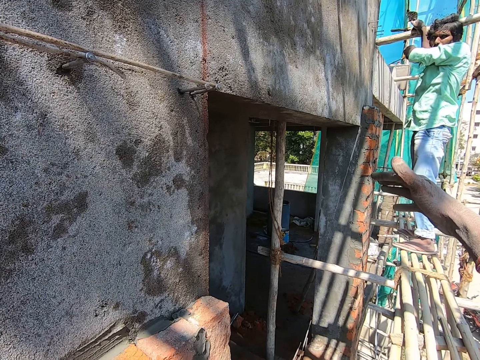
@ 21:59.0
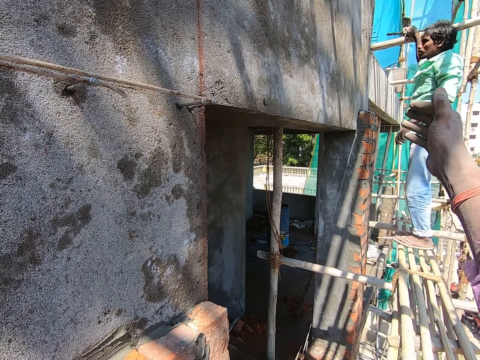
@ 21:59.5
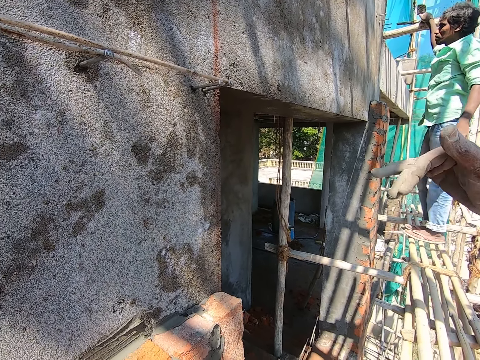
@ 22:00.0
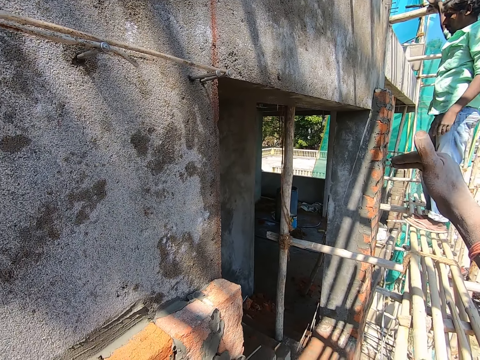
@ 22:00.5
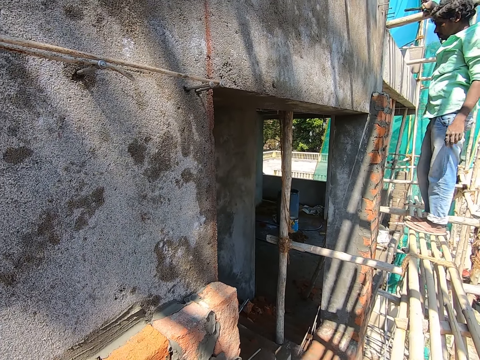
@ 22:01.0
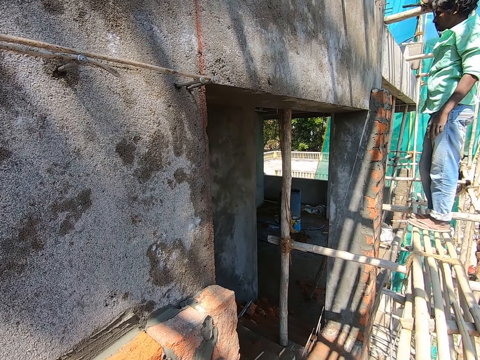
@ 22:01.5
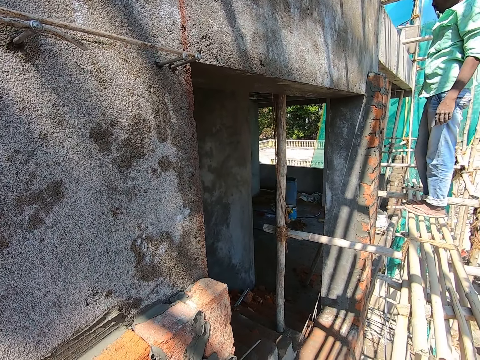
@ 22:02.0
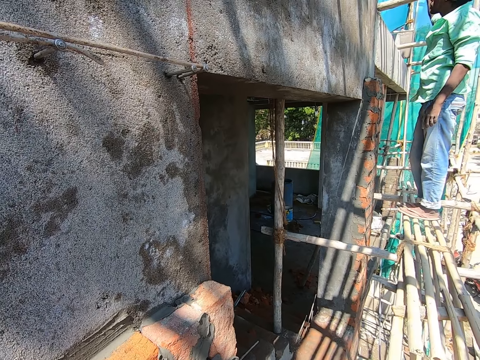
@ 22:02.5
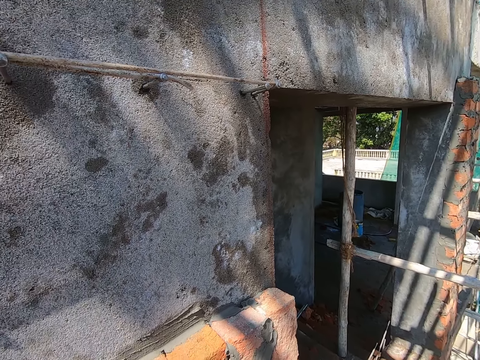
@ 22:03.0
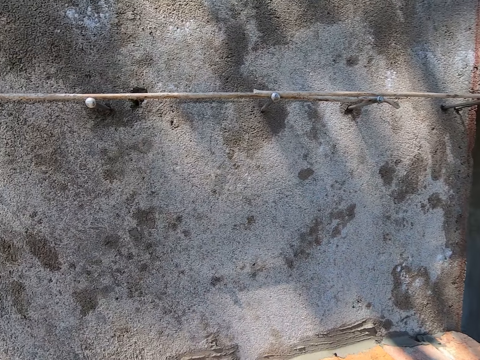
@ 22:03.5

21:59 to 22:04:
The camera wearer converses with a person.

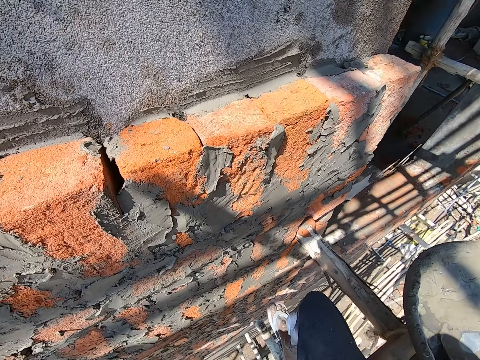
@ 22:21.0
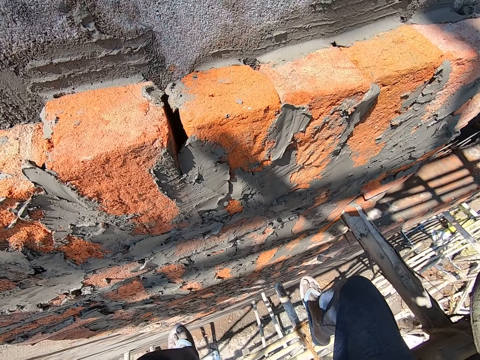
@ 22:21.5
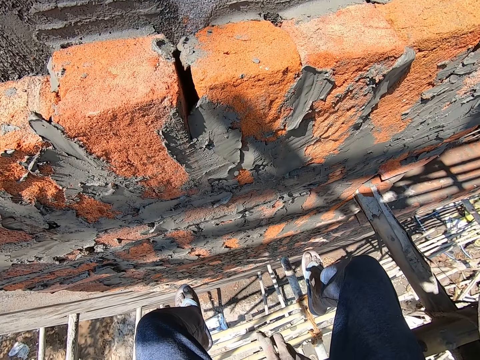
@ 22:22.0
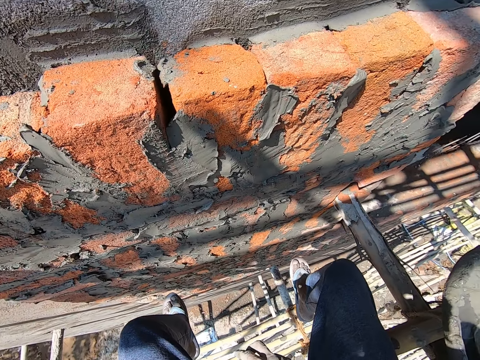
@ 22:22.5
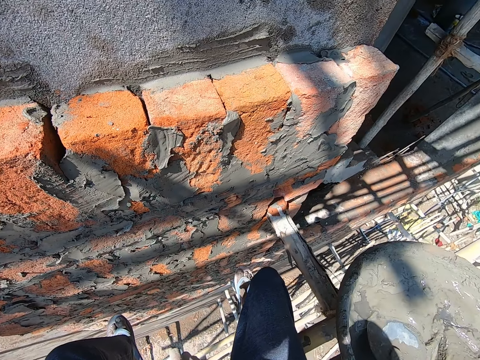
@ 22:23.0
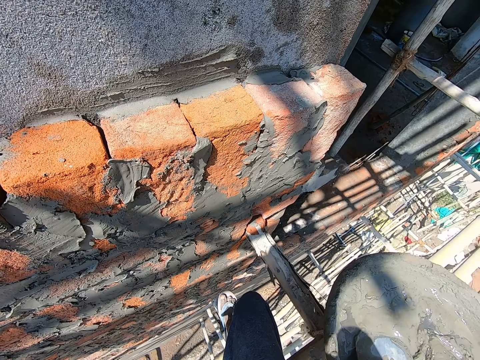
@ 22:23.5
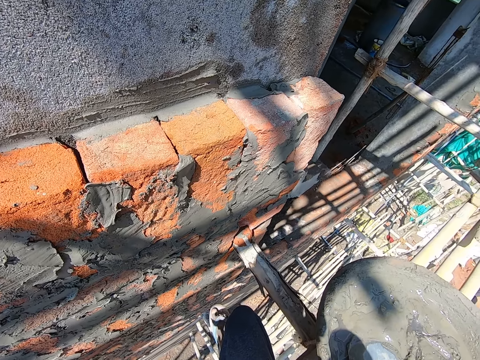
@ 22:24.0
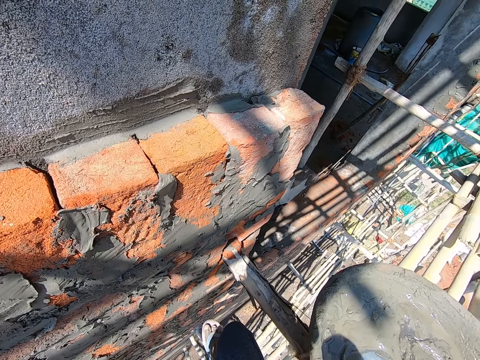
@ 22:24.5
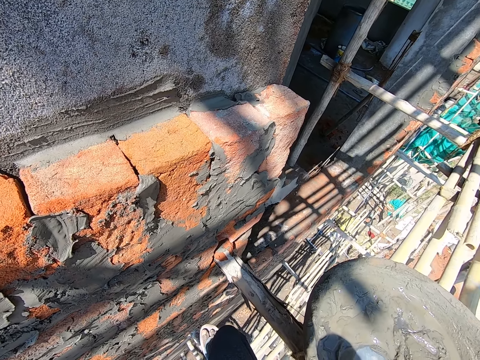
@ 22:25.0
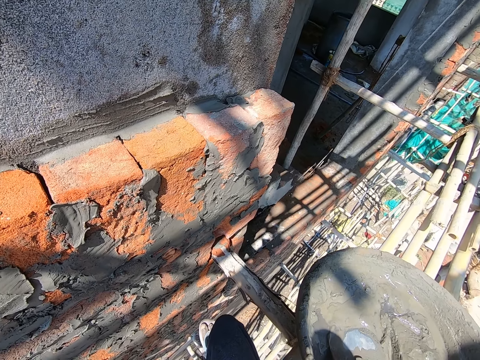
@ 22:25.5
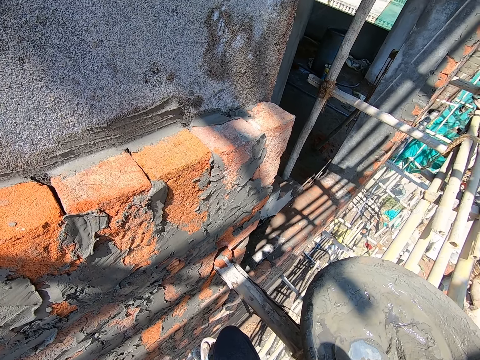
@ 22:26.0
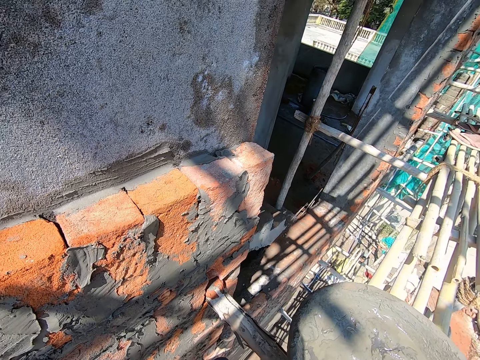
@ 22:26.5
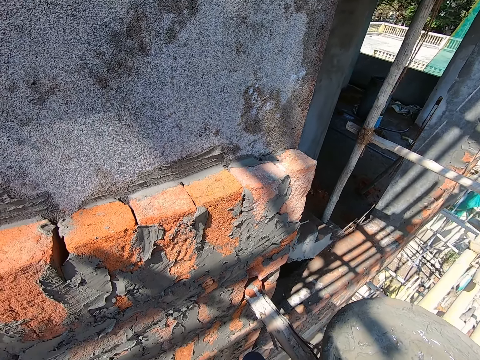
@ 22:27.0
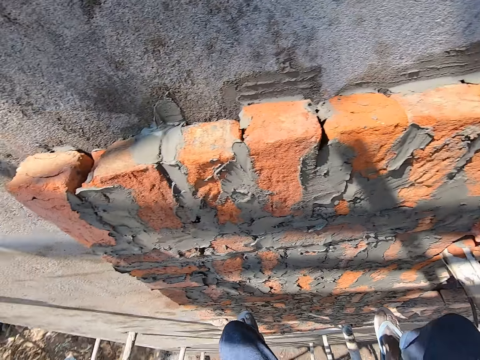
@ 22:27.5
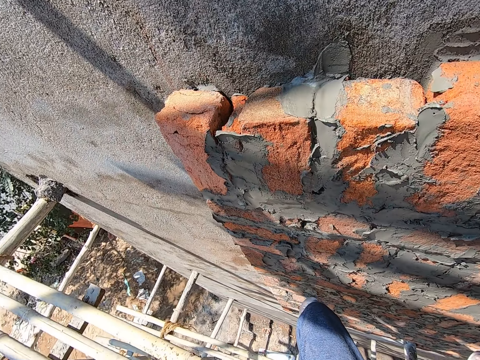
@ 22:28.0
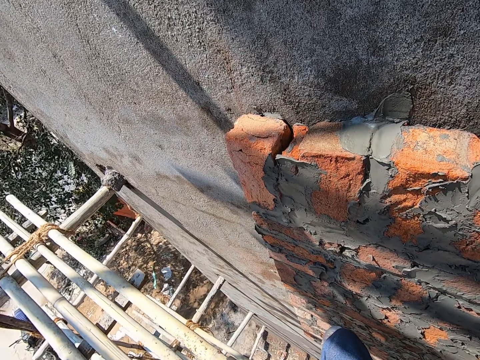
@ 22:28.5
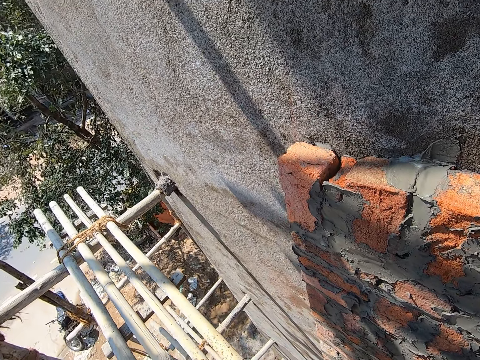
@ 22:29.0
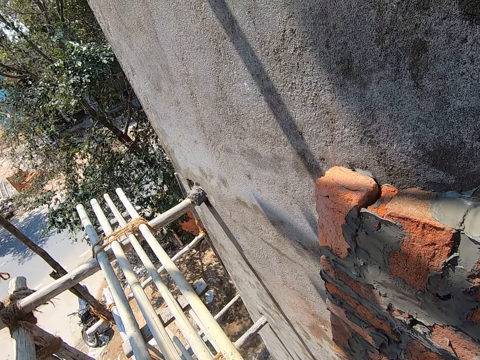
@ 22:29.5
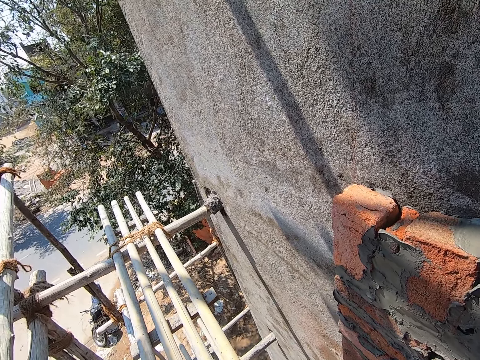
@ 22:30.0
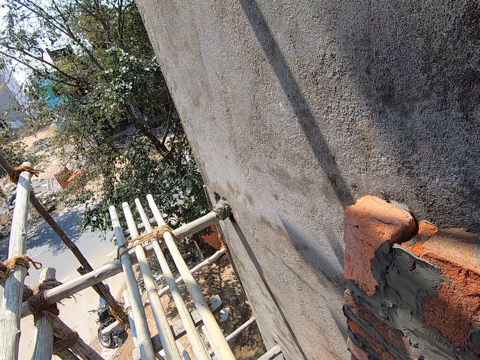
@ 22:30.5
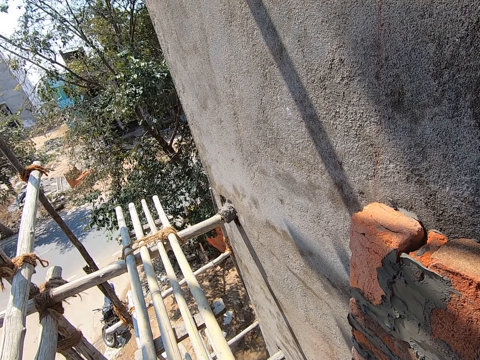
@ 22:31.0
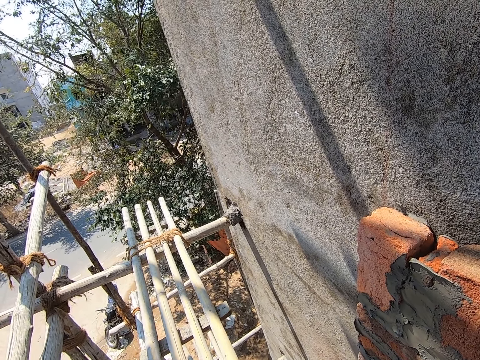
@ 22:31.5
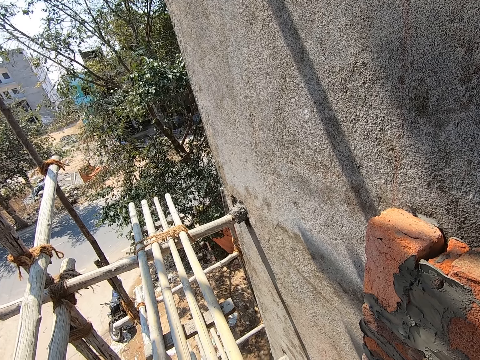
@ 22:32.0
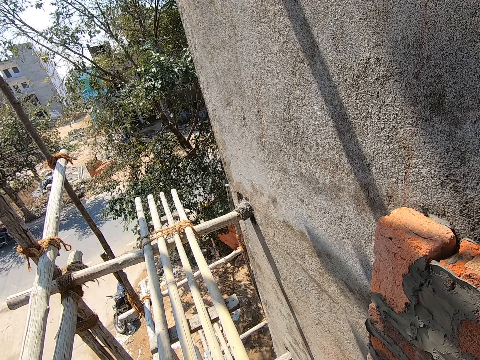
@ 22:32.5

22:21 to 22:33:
The camera wearer stares around.

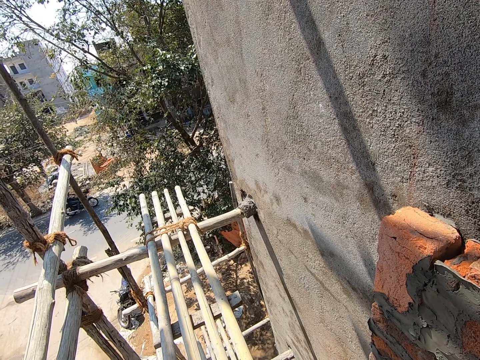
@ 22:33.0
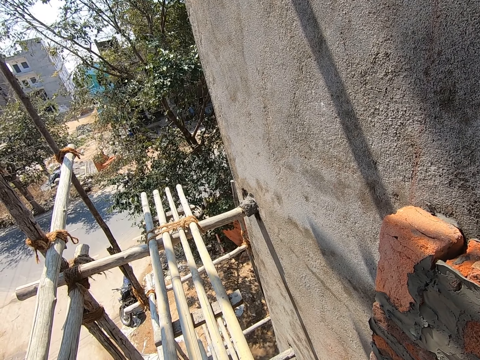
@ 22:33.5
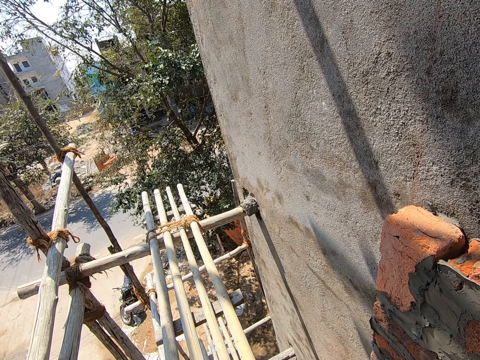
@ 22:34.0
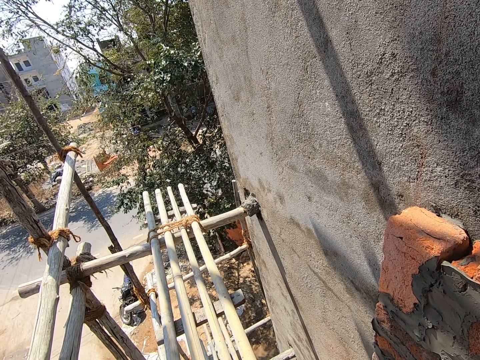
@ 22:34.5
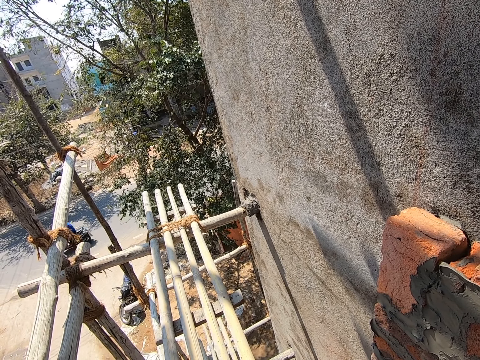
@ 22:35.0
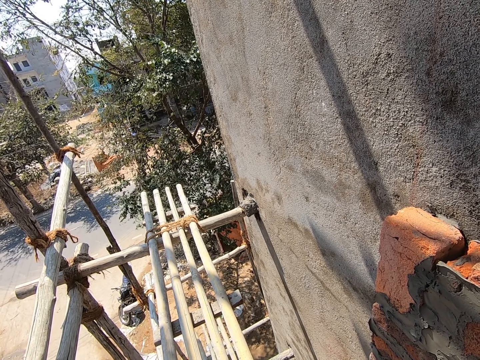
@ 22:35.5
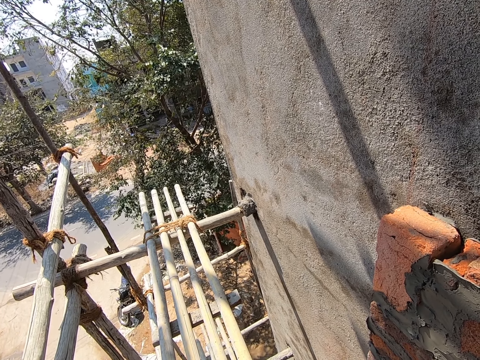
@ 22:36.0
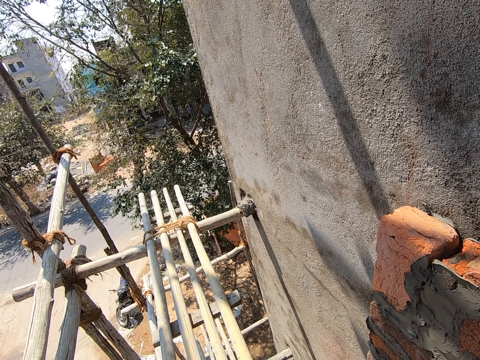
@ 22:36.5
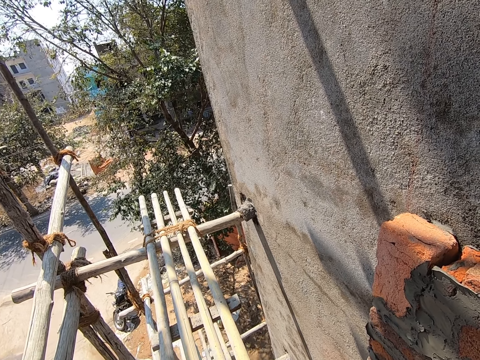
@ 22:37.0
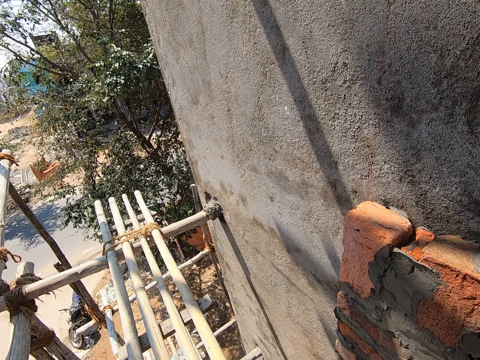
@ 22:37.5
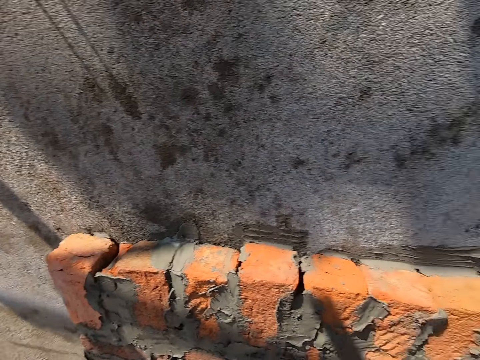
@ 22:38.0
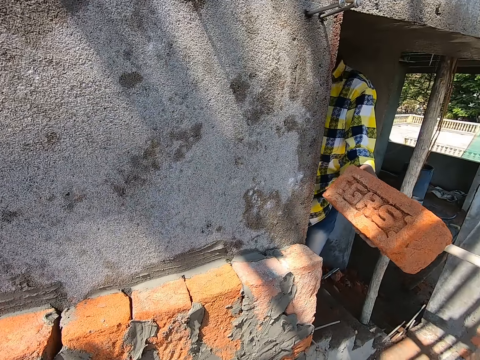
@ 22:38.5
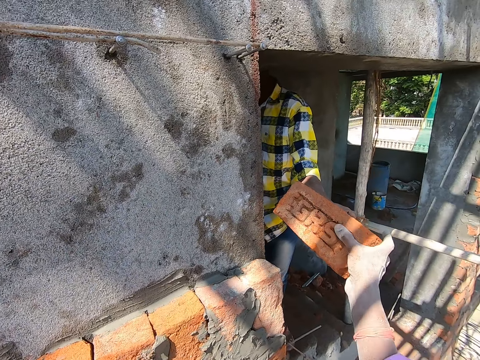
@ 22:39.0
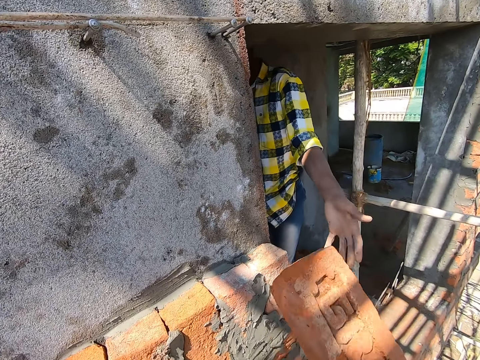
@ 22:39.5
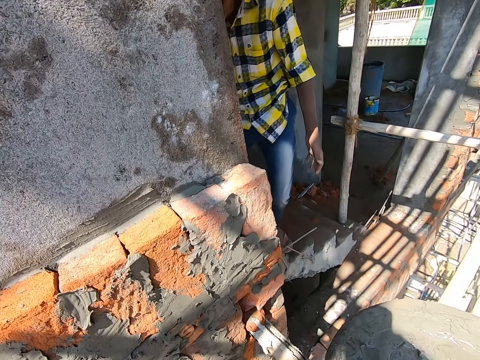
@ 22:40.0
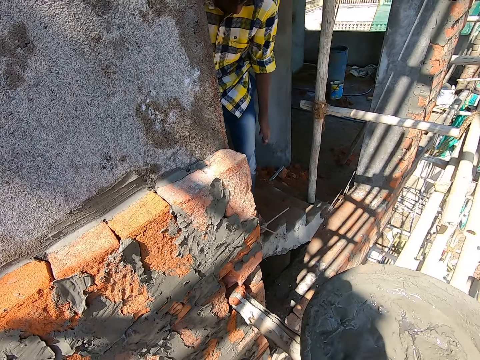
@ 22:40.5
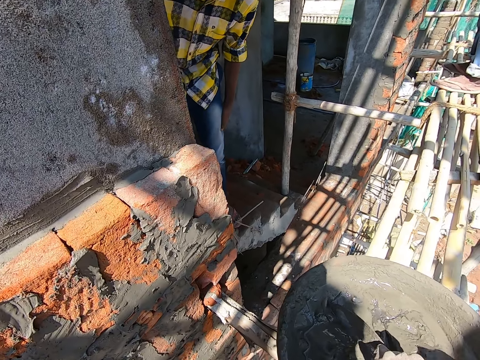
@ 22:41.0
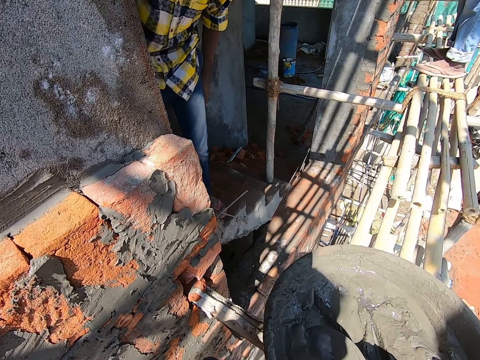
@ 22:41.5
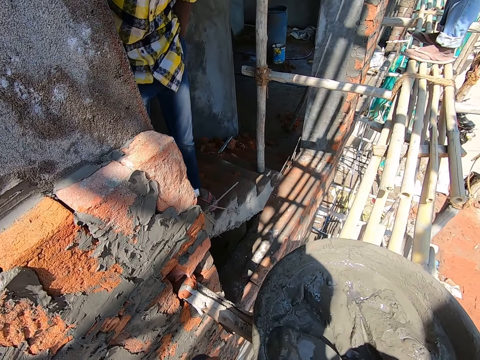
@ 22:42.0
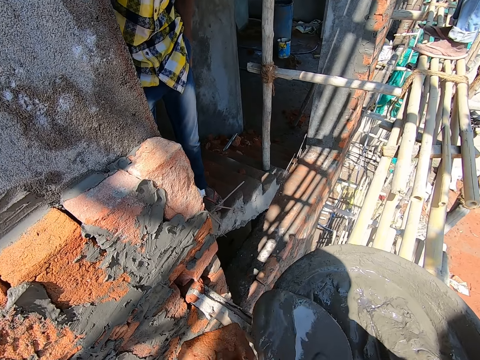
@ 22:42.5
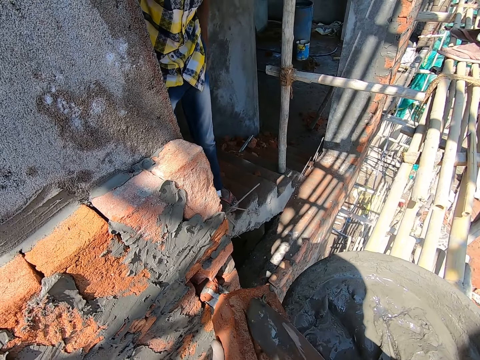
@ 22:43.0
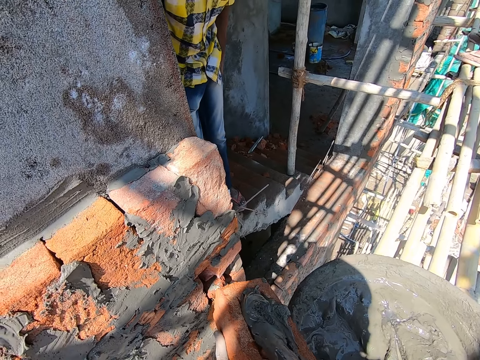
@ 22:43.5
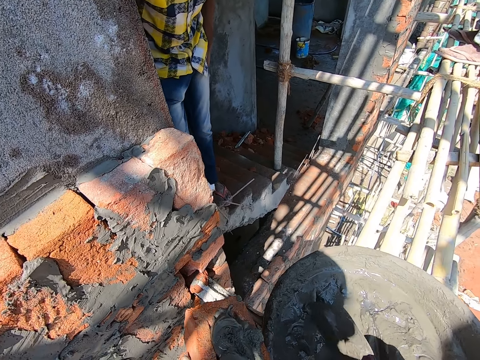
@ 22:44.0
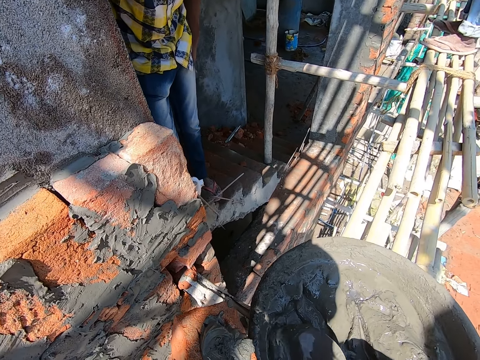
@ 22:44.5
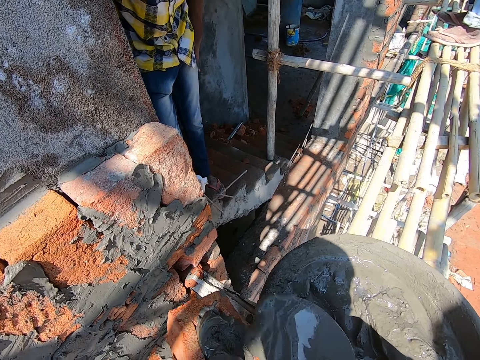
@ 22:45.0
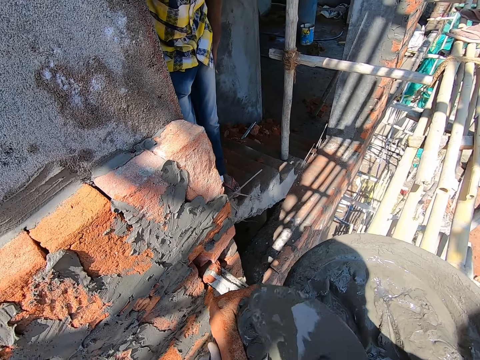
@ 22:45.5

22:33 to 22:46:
The man passes a brick in his left hand to the camera wearer. The camera wearer converses with the man. He scoops cement mortar from the head pan of cement mortar on a scaffold board with the brick trowel in his right hand. He applies the cement mortar with the brick trowel in his right hand on the brick in his left hand. He pours the mortar on the brick. He scoops the cement mortar from the head pan of cement mortar on the scaffold board with the brick trowel in his right hand.
